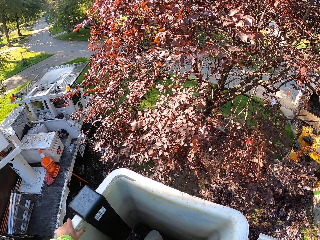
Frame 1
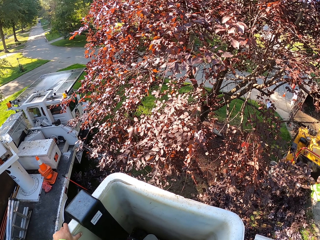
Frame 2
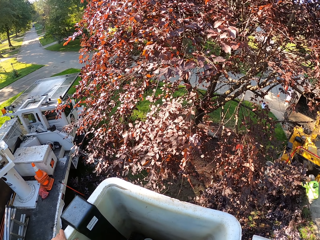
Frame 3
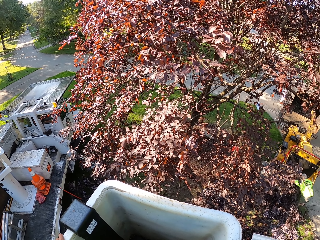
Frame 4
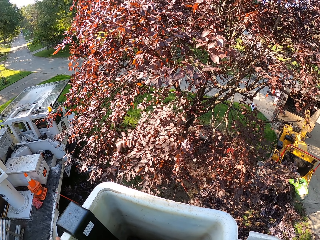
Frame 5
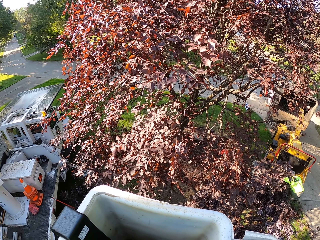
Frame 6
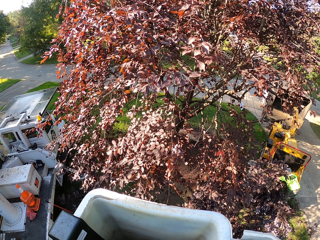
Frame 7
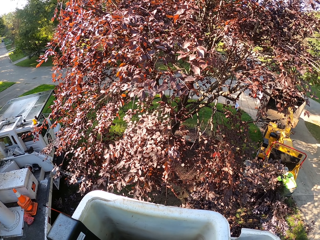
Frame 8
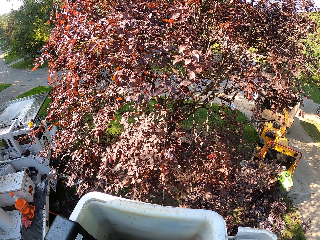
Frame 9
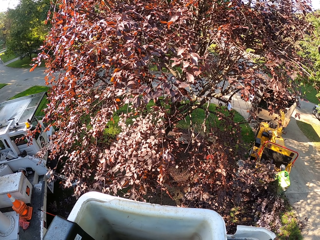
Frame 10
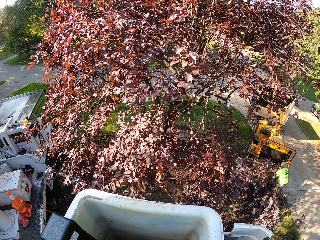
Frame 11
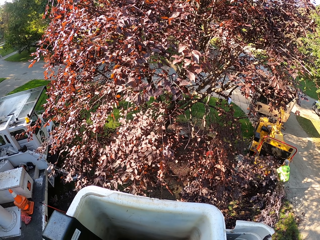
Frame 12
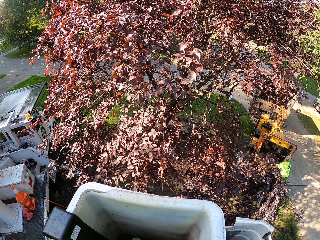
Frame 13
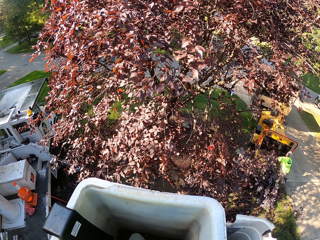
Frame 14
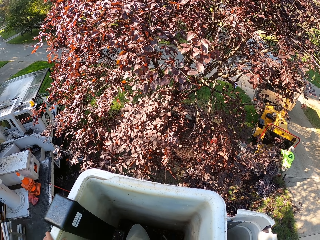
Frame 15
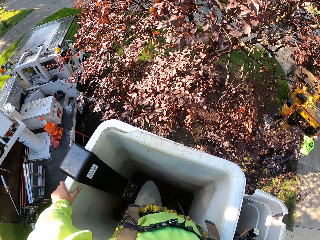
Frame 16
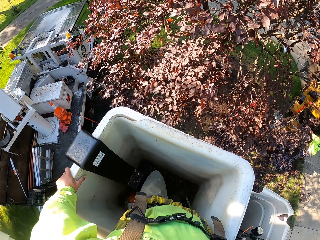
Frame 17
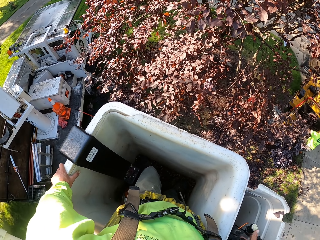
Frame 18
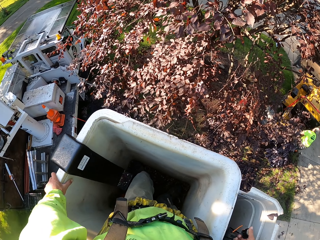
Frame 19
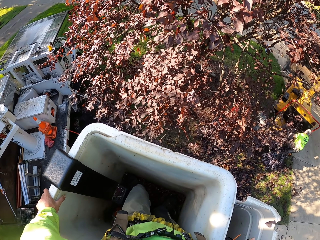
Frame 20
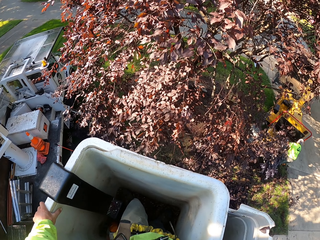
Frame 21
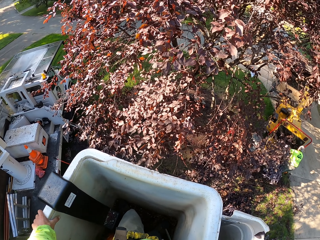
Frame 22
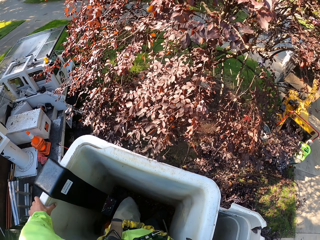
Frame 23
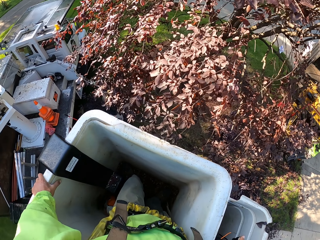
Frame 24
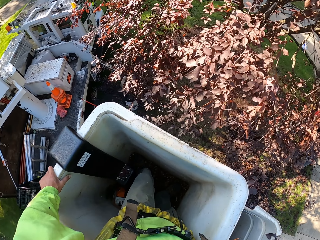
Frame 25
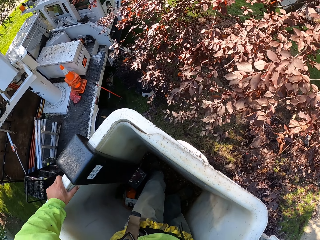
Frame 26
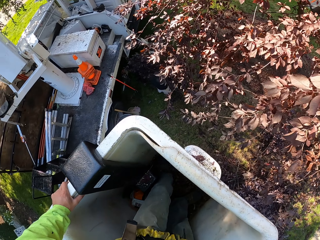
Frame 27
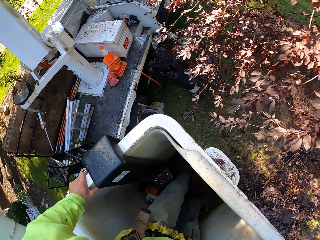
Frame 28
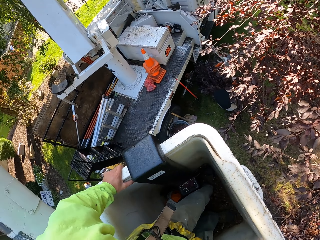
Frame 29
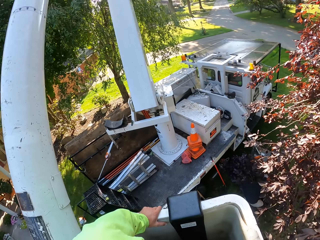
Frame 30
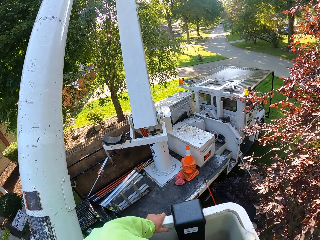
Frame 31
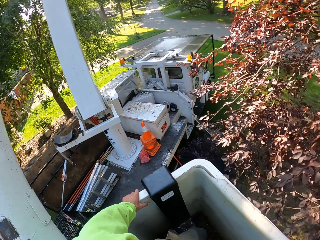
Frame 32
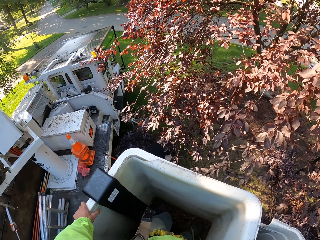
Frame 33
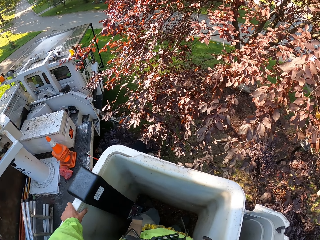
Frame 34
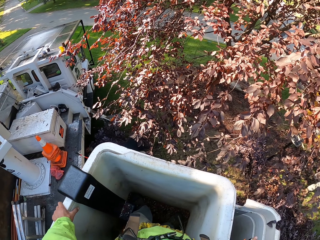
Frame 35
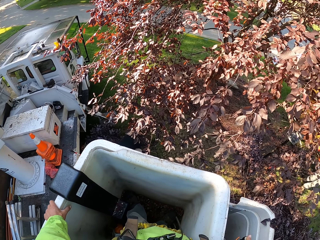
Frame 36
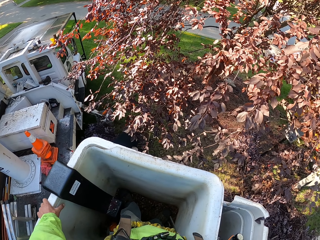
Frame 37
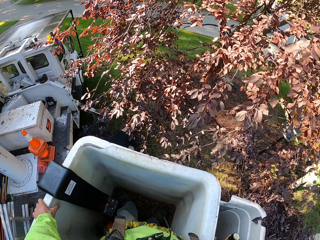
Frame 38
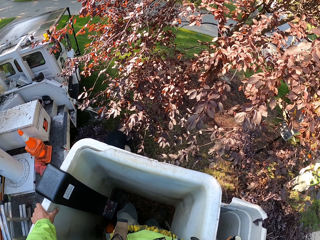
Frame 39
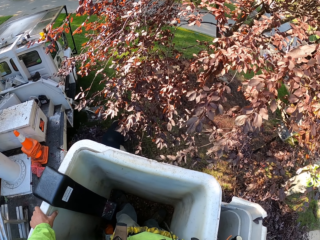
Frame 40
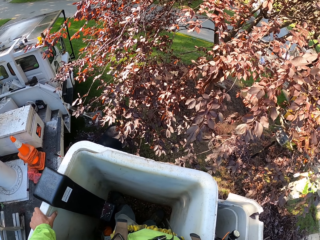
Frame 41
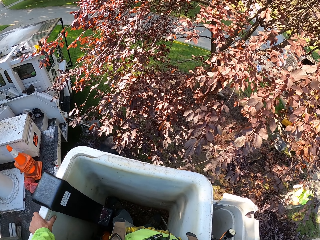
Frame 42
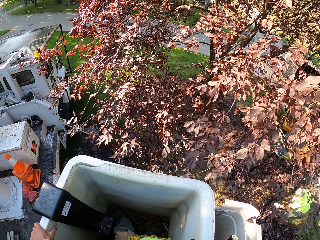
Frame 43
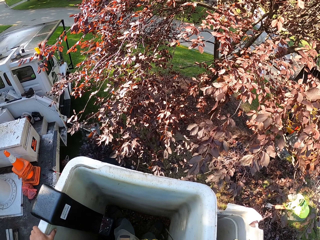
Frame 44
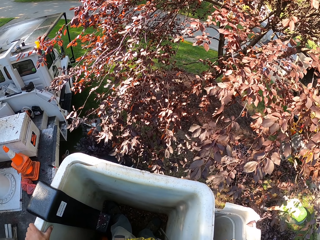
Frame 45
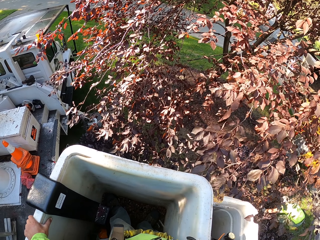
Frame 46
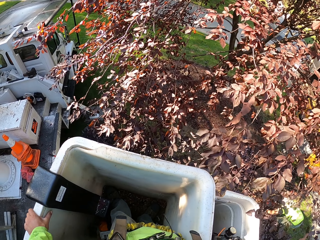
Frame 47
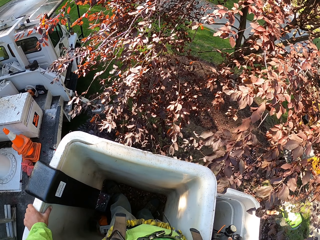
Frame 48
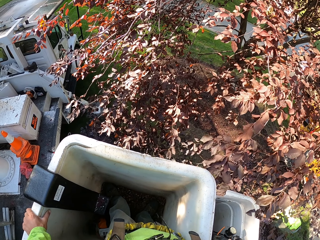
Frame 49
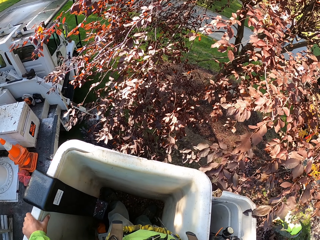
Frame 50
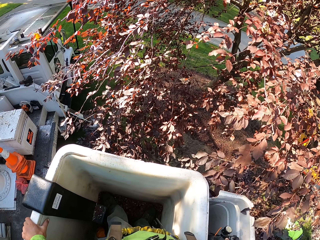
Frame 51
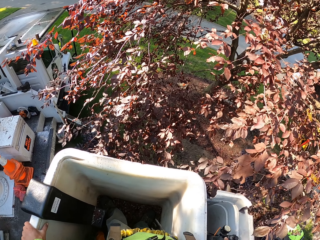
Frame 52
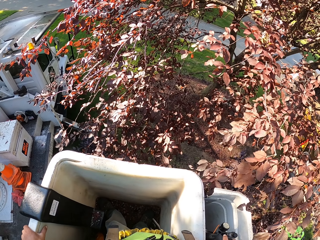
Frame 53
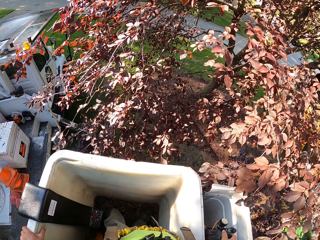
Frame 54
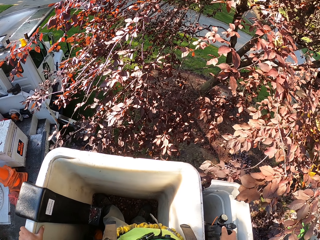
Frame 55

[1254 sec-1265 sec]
The man puts the branches into the wood chipper machine with both hands and picks branches from the ground with both hands.

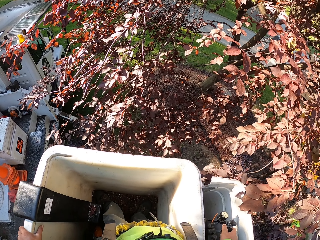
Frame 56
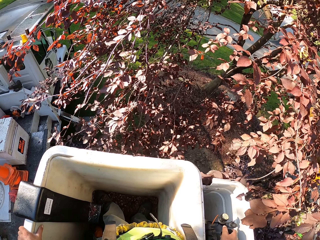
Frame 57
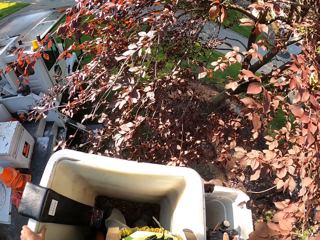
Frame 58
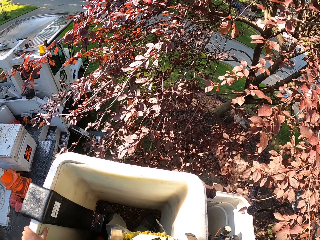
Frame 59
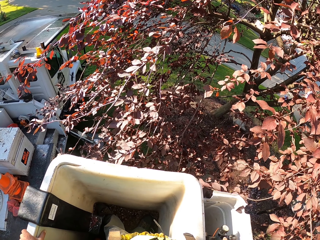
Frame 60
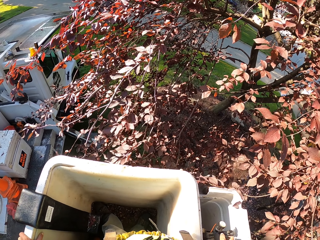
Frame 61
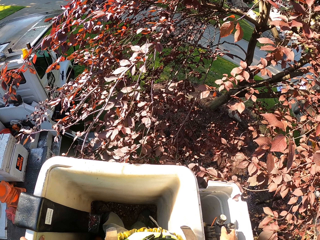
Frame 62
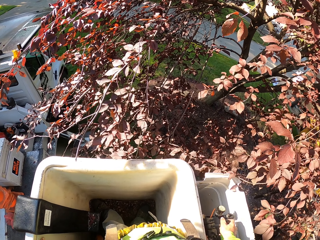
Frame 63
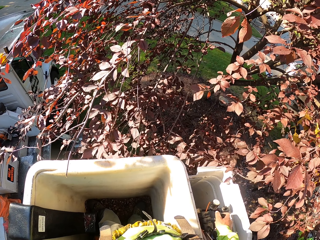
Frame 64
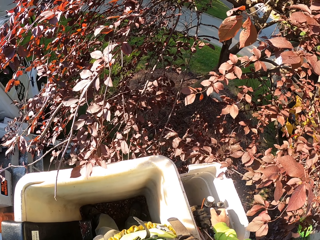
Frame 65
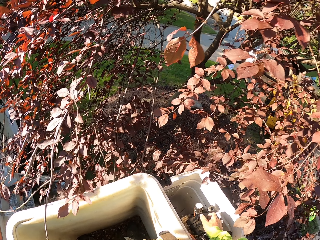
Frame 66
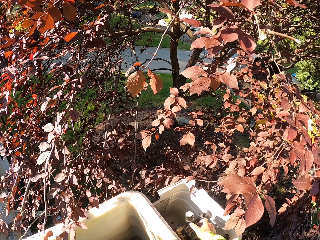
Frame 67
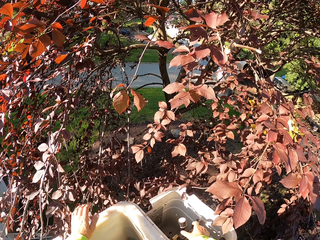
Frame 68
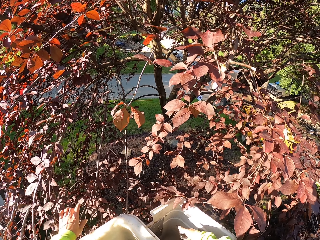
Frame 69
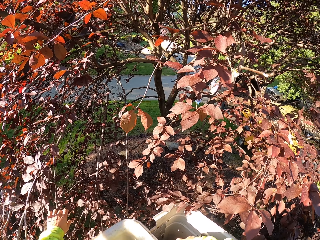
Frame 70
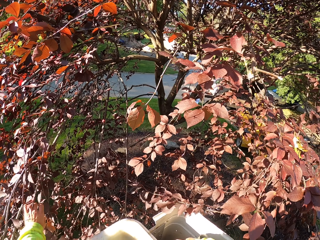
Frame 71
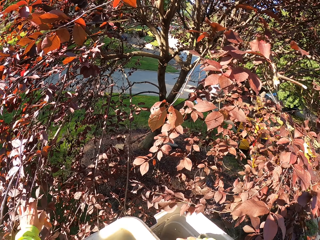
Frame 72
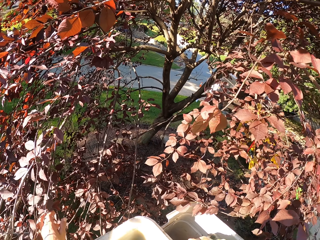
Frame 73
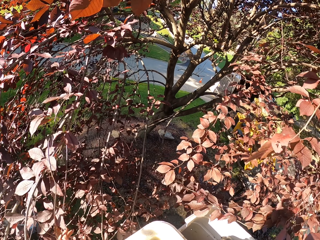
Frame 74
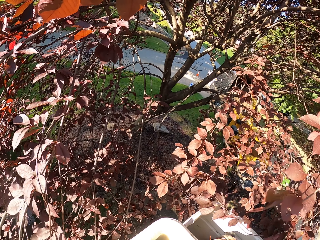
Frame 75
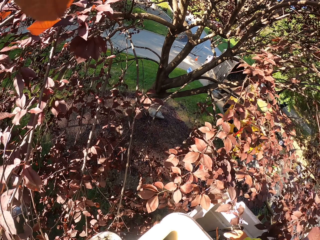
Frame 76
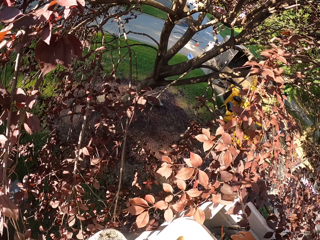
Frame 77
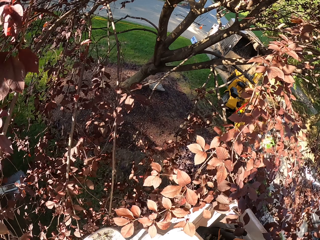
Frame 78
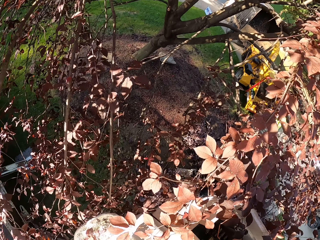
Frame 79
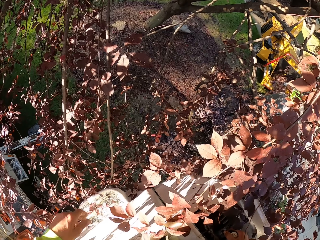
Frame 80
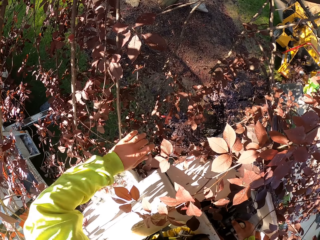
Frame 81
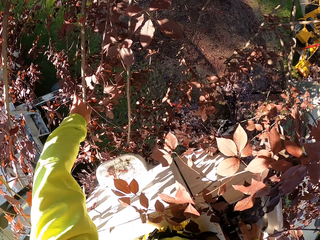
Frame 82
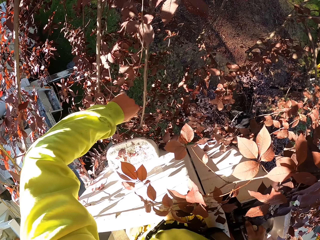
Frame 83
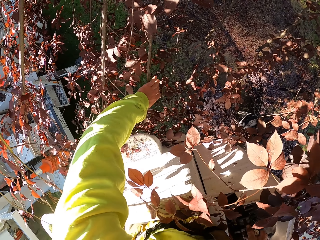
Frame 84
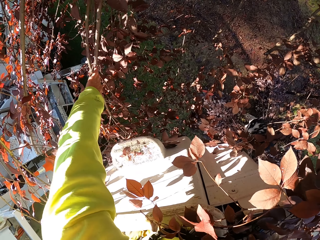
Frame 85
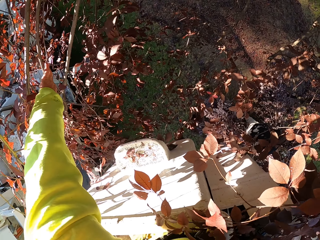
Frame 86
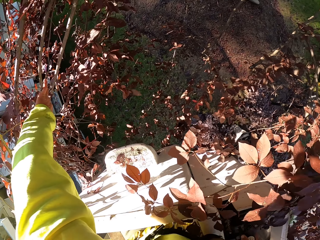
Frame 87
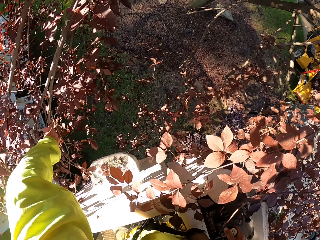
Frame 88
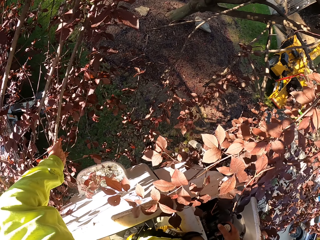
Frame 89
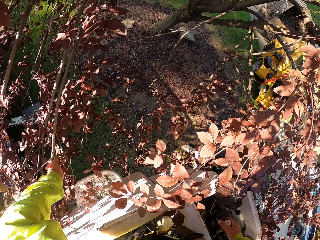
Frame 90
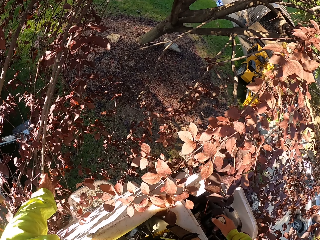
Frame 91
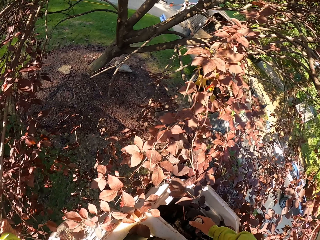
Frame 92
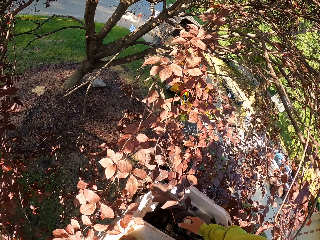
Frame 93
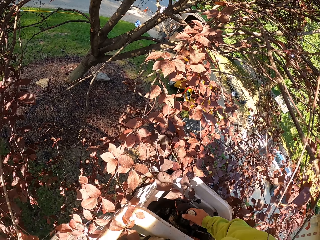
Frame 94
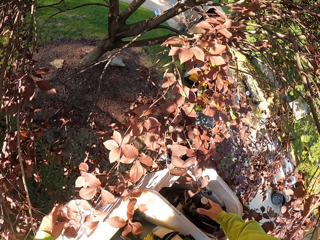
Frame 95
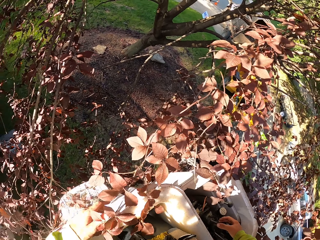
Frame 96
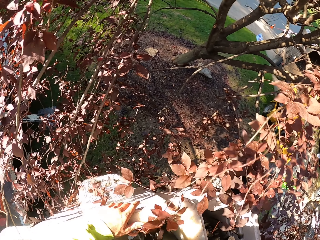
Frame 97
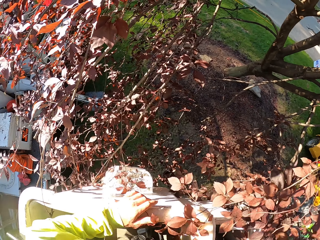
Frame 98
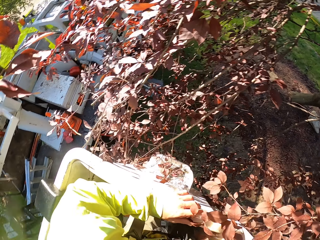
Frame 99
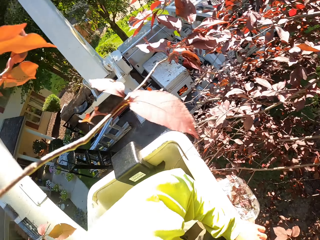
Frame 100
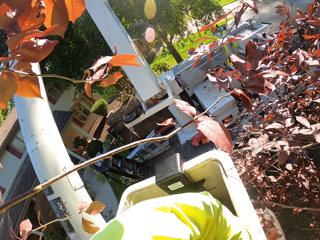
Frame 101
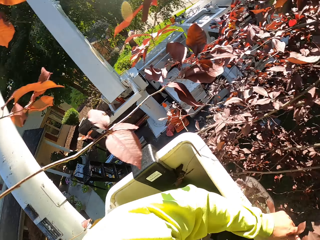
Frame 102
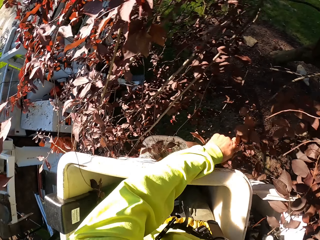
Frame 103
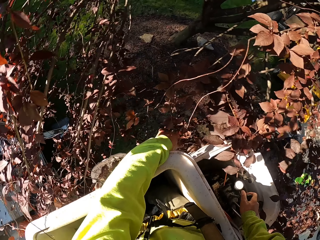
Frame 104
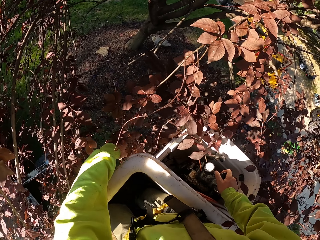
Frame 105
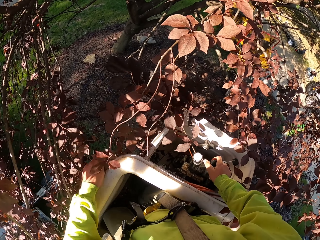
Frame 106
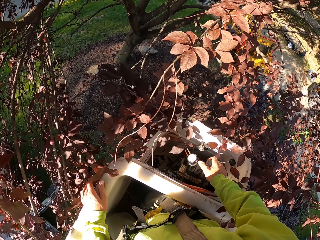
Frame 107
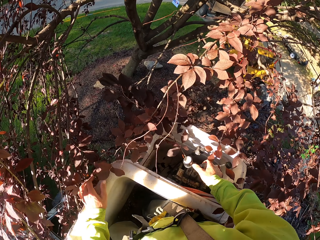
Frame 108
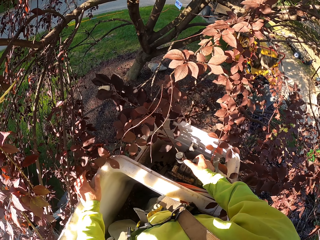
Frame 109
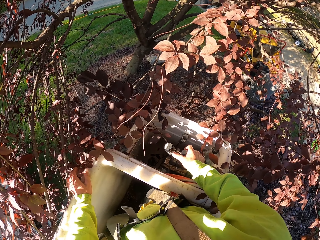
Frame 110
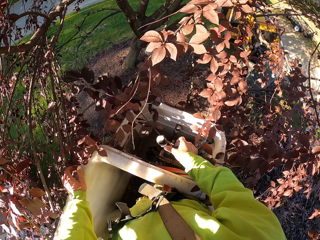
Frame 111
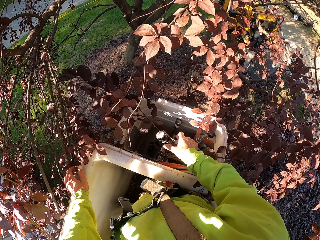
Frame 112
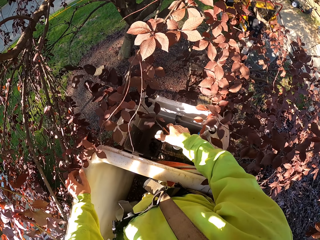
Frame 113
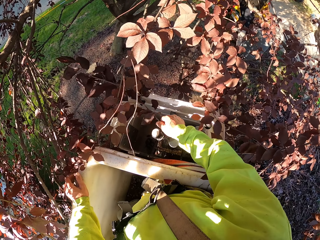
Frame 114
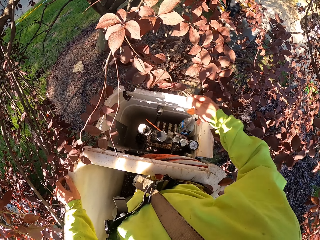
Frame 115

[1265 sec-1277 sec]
The camera wearer controls a lift. He moves some branches with his left hand. He pushes leaves. He pushes the leaves again.
